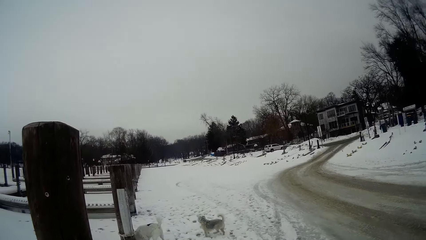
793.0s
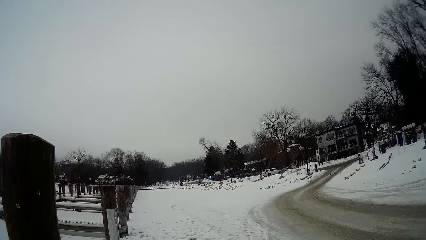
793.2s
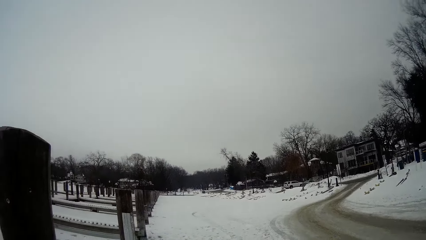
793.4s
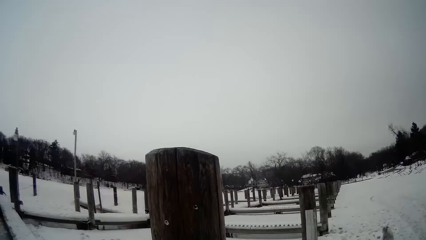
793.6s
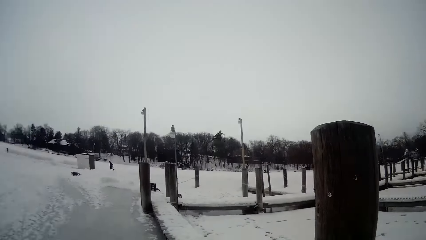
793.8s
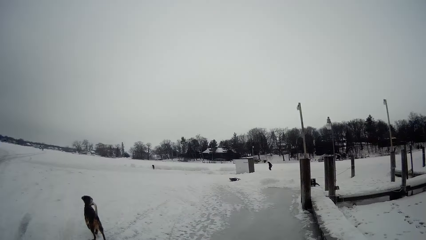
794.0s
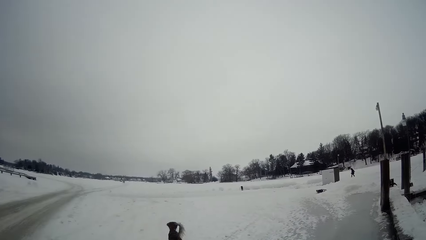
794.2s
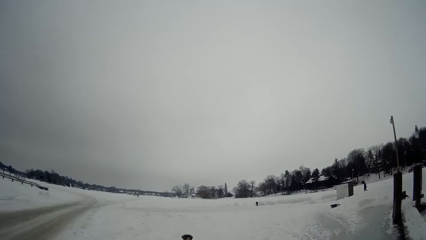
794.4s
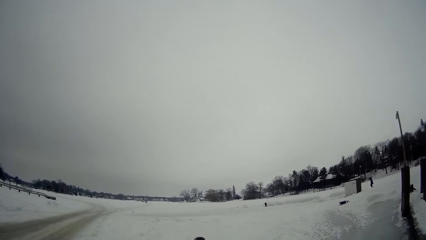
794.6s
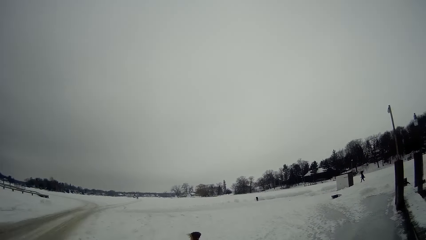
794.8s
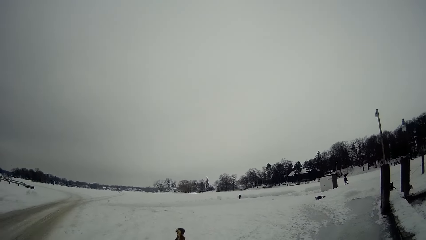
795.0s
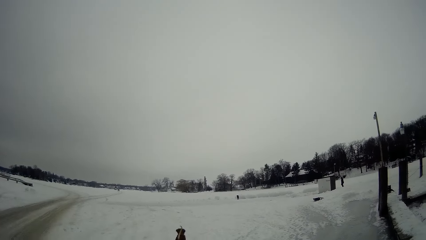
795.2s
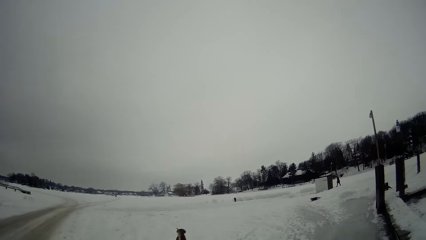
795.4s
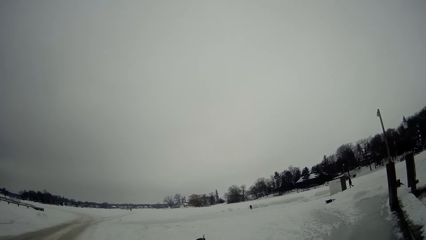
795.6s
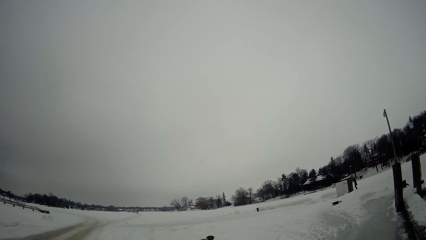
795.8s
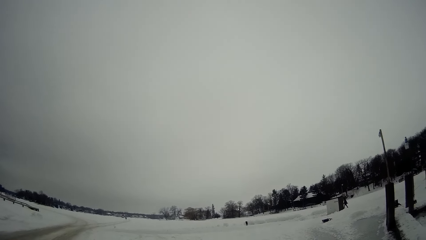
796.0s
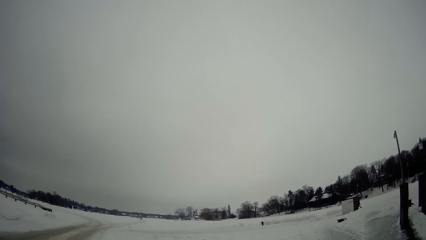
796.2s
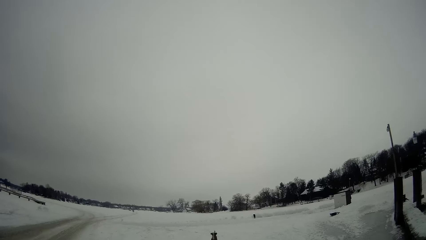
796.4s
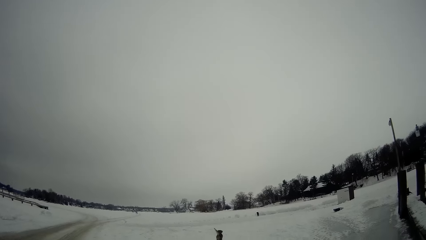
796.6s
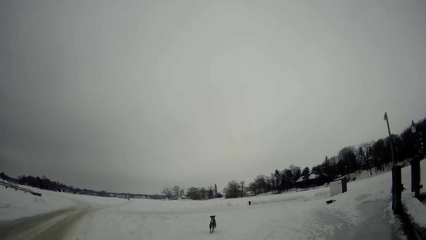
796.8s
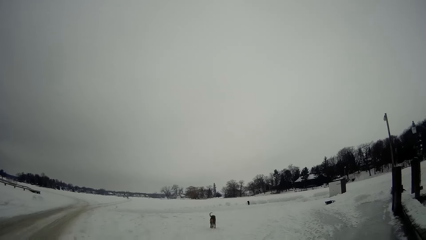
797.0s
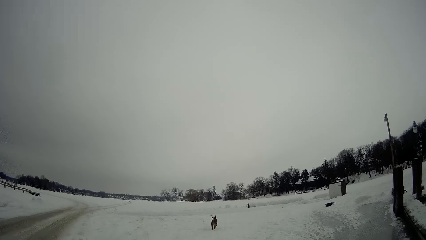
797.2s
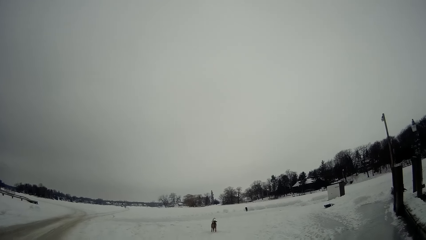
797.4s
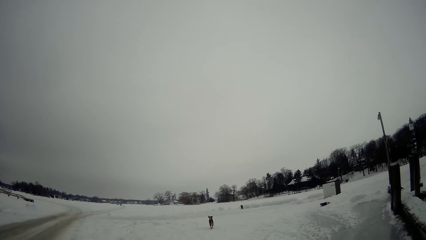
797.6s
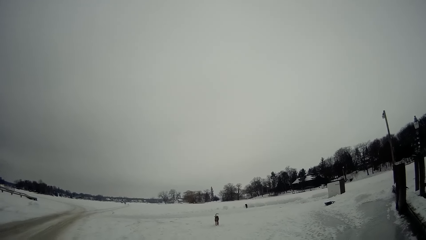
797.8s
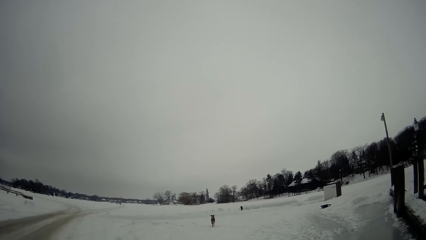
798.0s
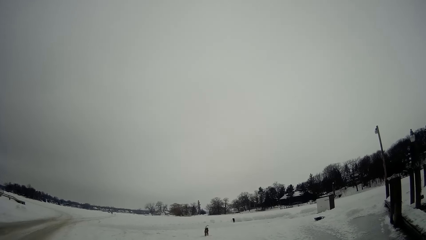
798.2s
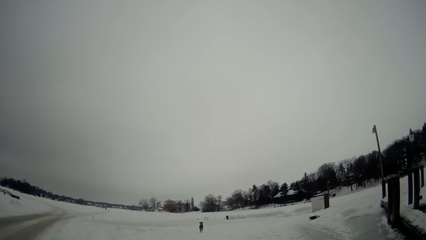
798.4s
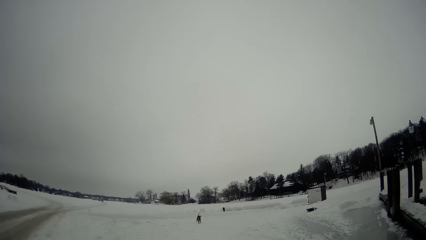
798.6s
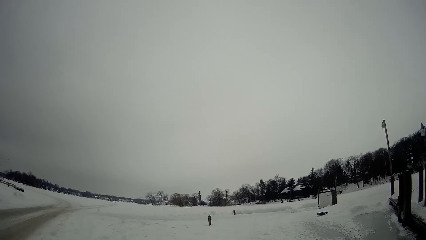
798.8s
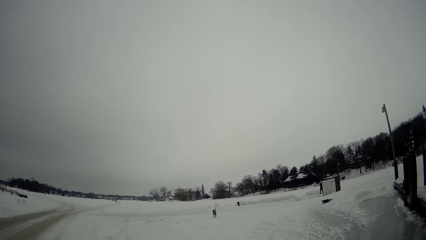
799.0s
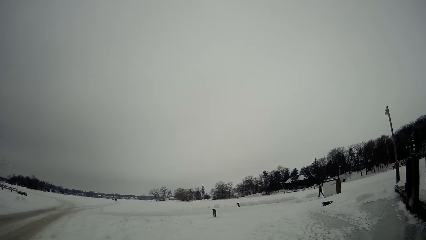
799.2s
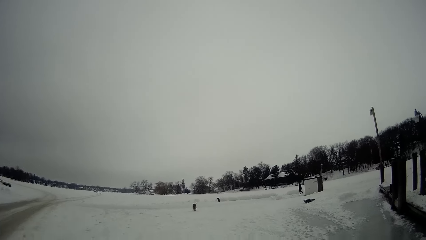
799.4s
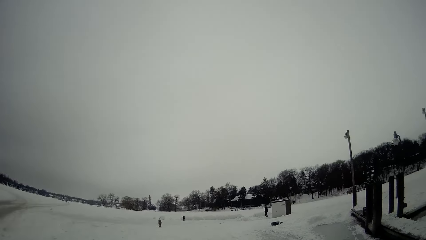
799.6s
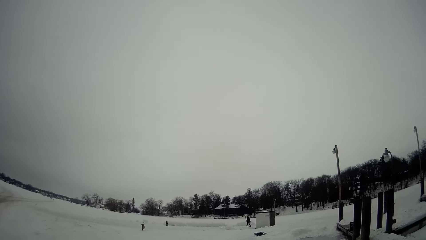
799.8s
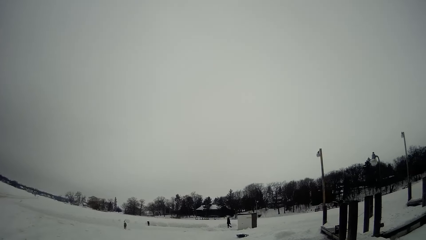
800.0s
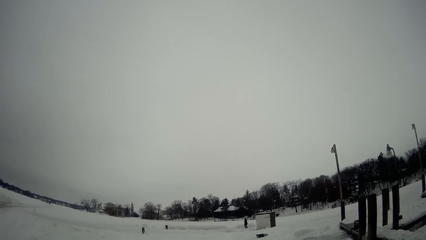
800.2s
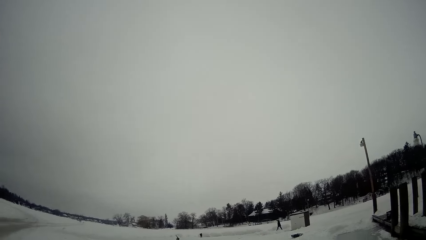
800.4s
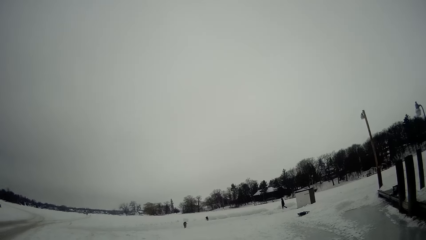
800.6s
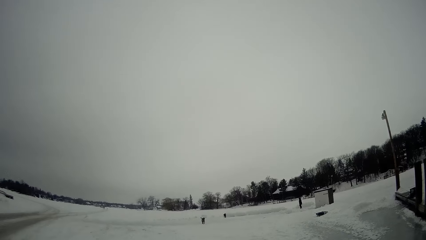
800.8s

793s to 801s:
The camera wearer walks on the snow. They look back. They walk back. They see a person.

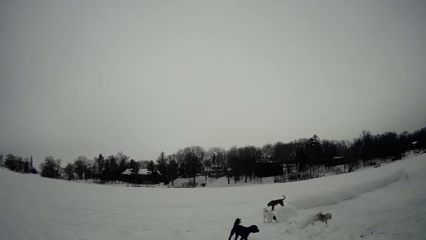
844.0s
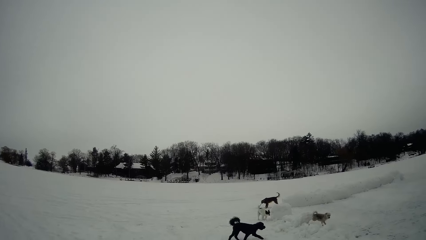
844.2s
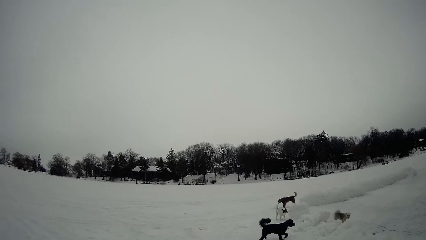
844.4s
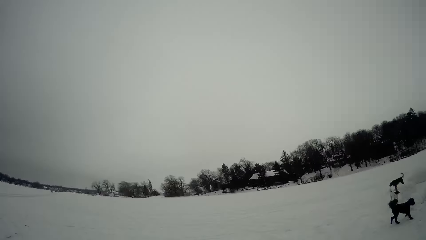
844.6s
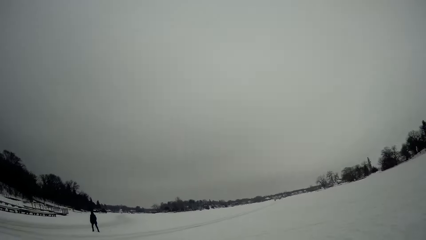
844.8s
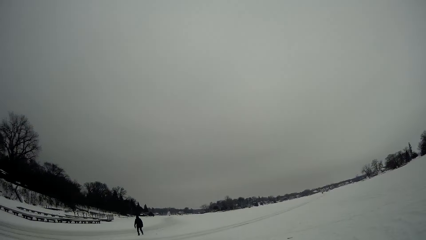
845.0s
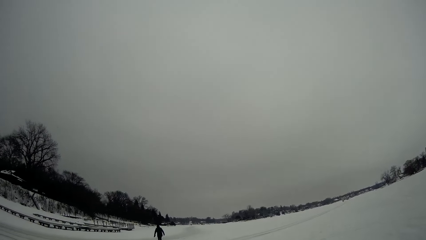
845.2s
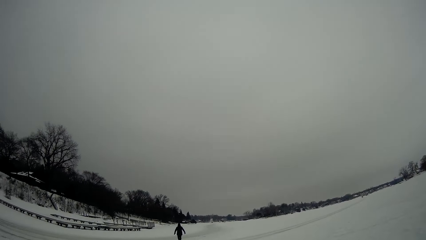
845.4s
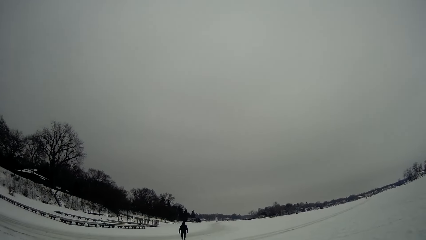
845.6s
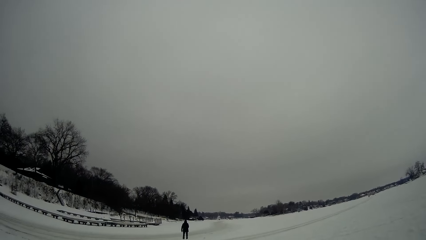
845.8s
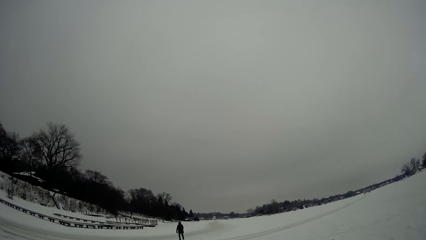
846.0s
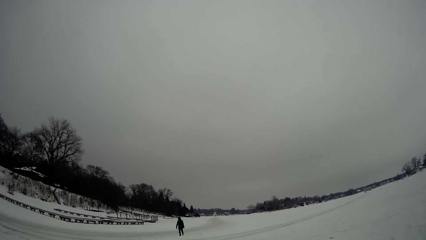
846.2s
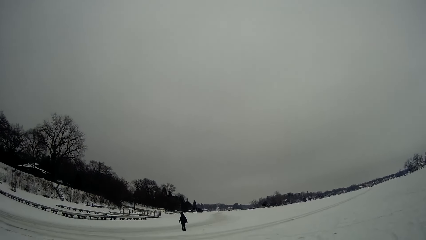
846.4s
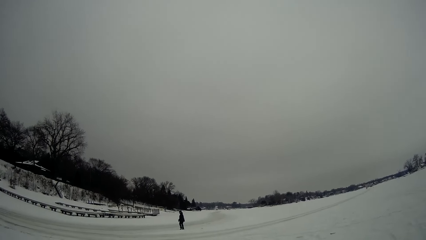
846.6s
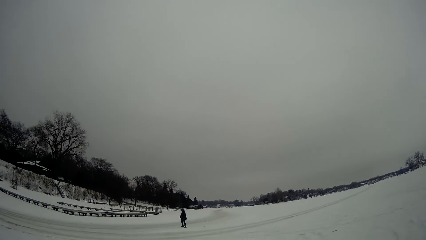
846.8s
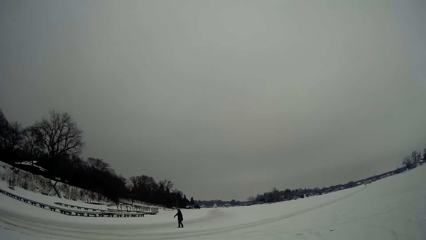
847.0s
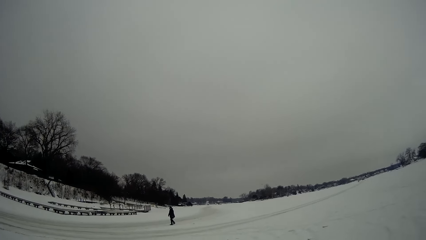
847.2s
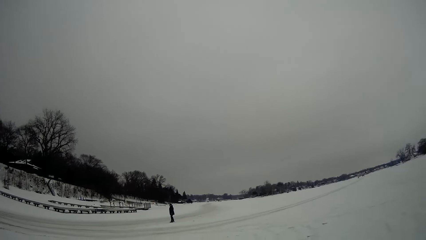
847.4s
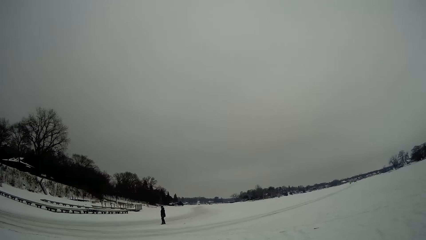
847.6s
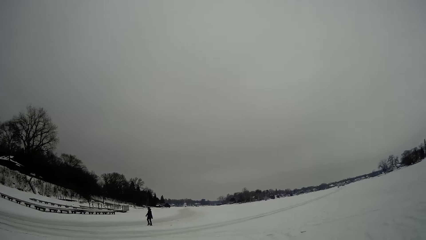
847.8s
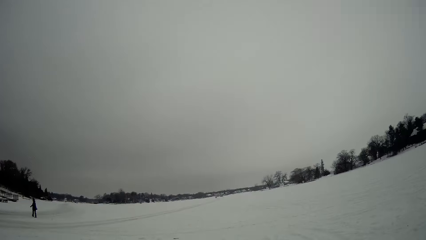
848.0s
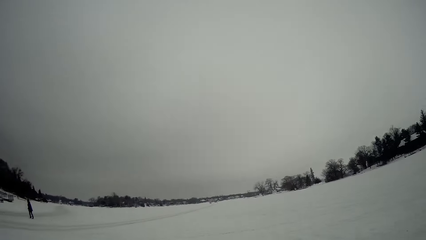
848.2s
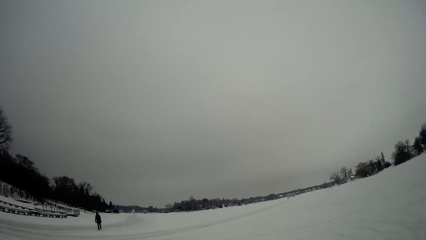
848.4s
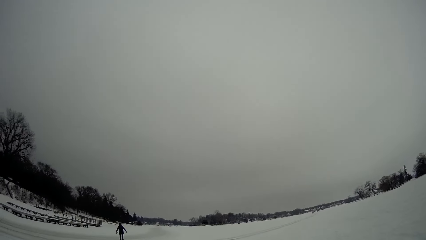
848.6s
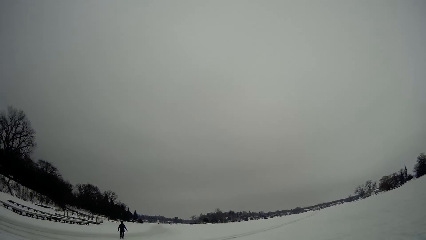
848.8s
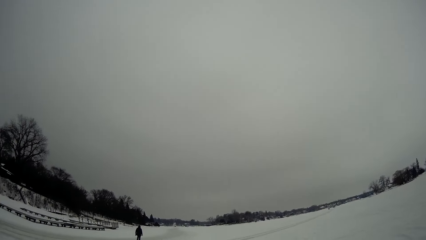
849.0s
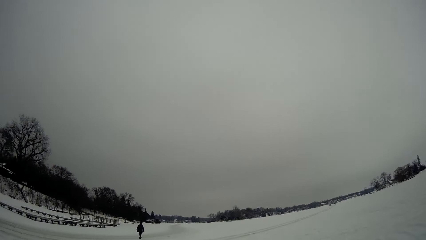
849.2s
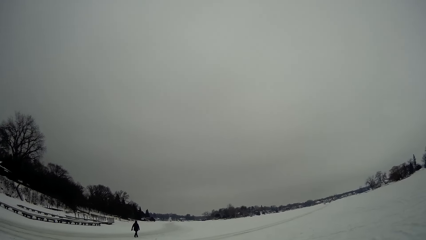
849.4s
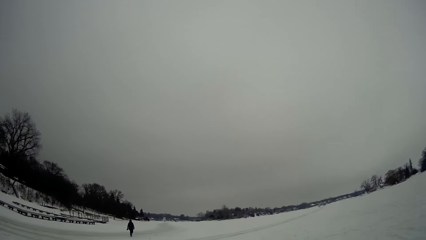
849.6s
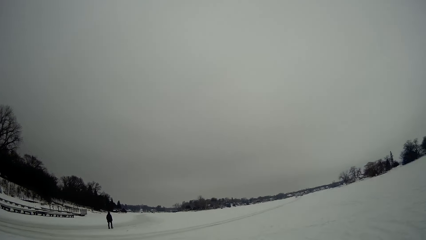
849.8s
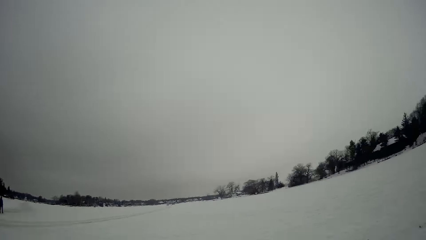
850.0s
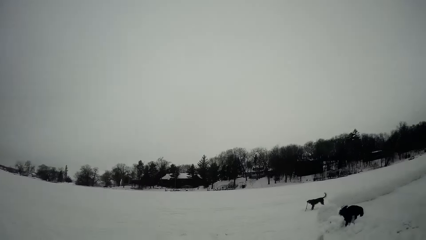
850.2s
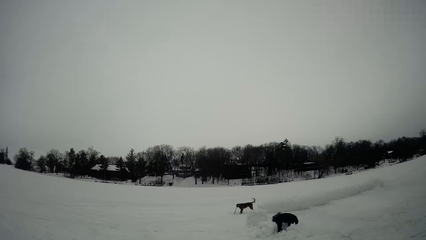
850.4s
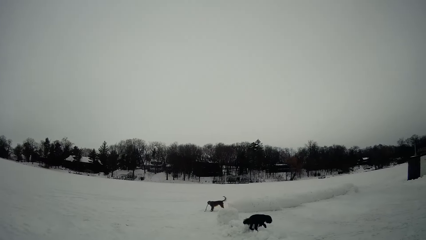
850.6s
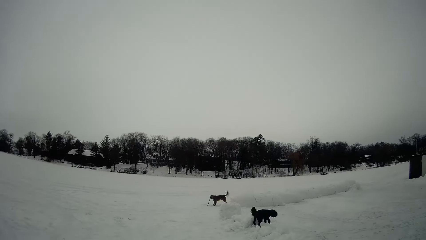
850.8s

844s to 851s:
A man walks around.
